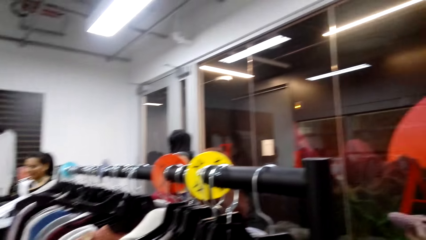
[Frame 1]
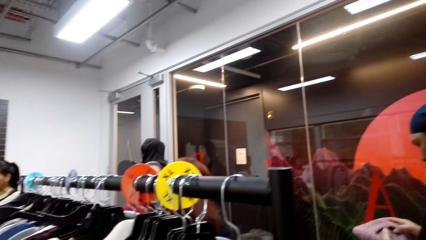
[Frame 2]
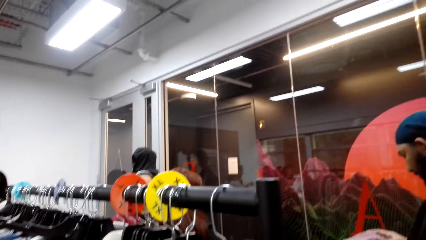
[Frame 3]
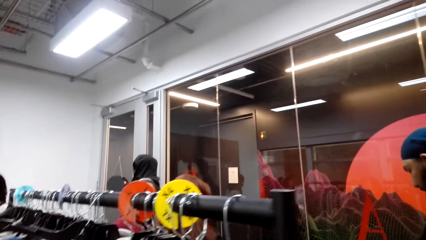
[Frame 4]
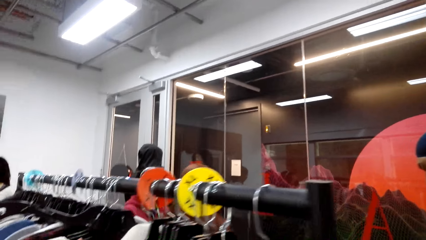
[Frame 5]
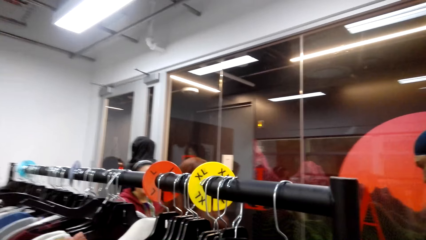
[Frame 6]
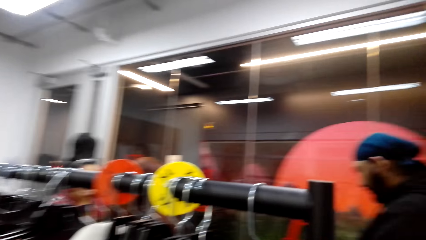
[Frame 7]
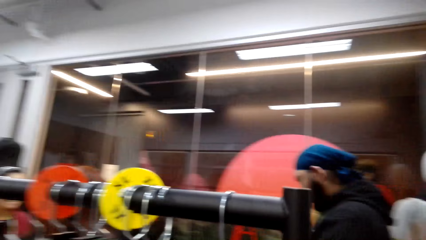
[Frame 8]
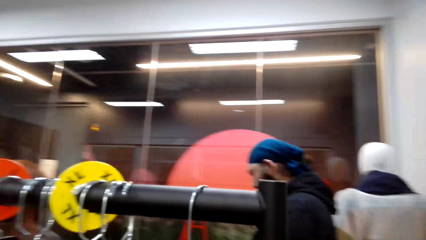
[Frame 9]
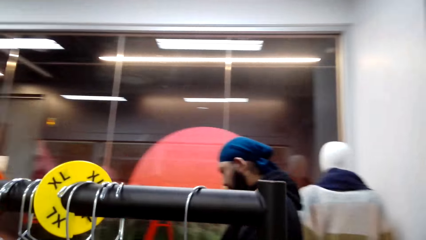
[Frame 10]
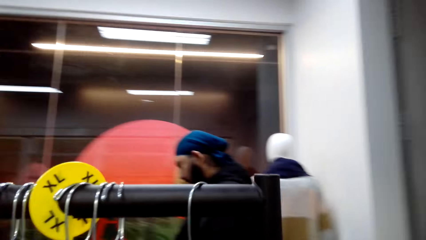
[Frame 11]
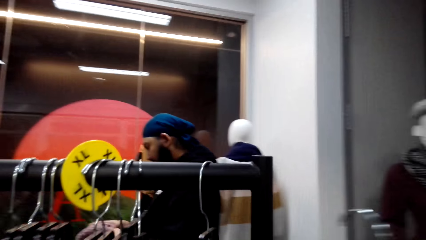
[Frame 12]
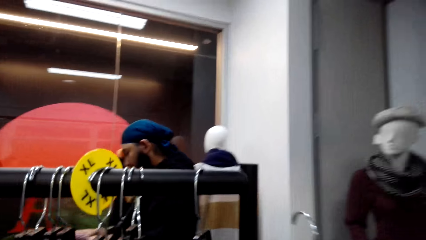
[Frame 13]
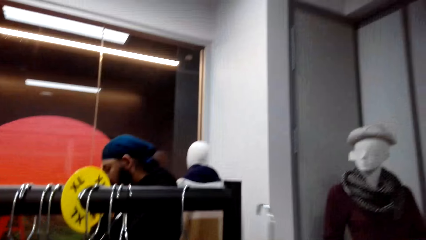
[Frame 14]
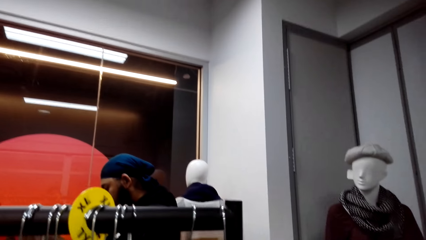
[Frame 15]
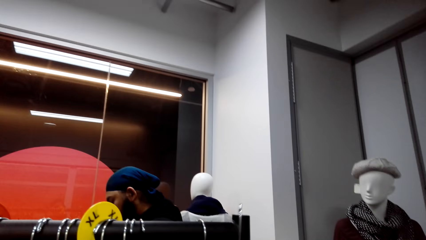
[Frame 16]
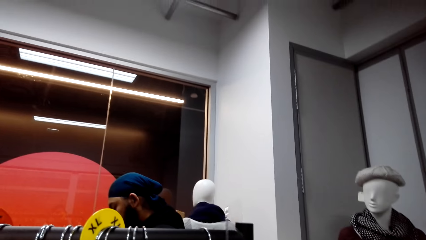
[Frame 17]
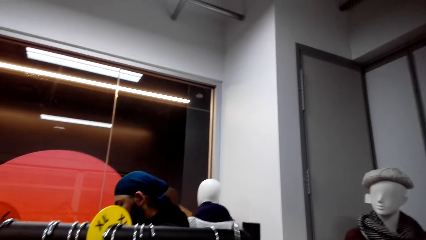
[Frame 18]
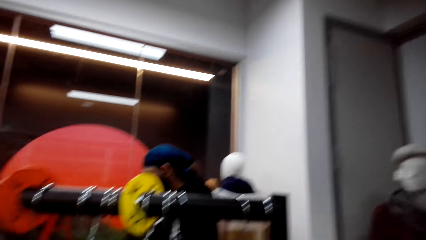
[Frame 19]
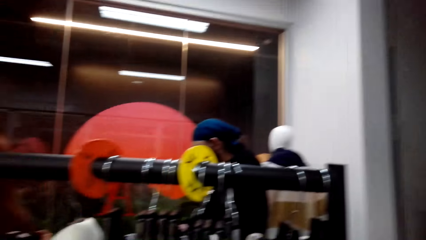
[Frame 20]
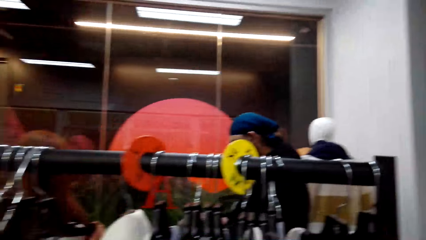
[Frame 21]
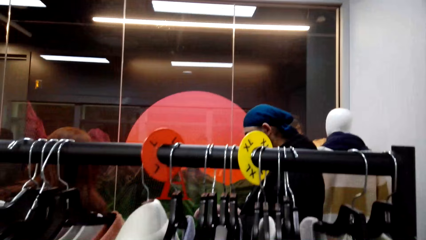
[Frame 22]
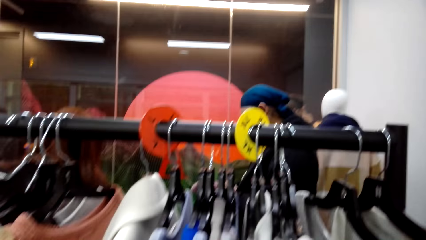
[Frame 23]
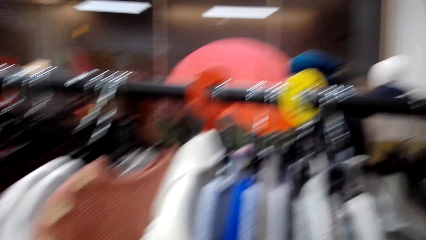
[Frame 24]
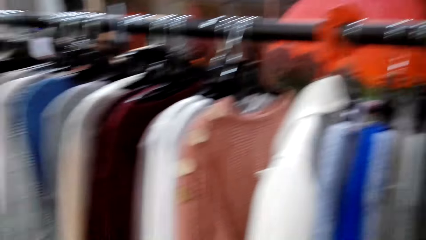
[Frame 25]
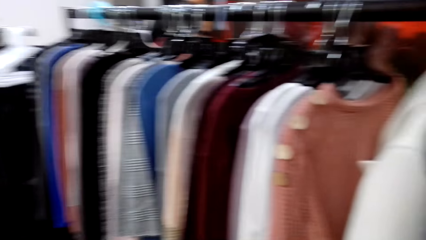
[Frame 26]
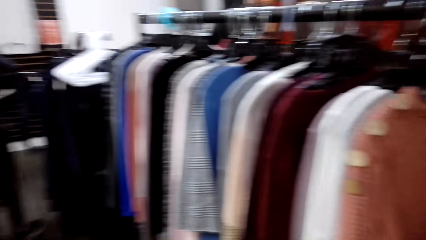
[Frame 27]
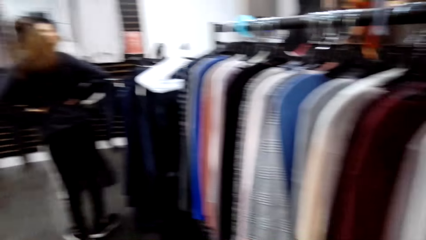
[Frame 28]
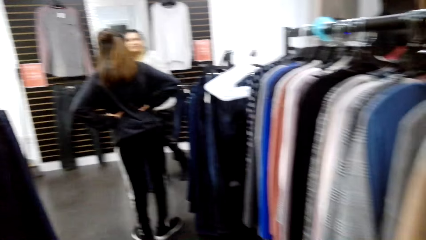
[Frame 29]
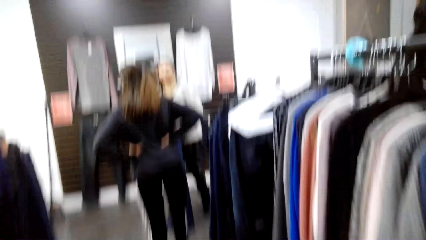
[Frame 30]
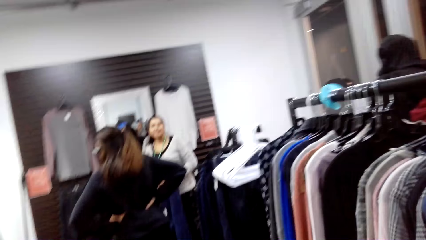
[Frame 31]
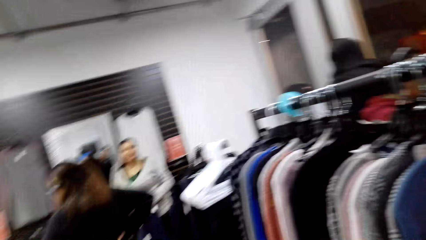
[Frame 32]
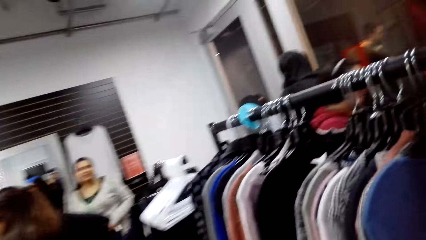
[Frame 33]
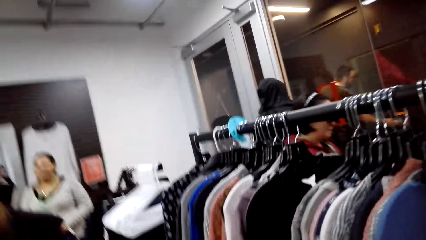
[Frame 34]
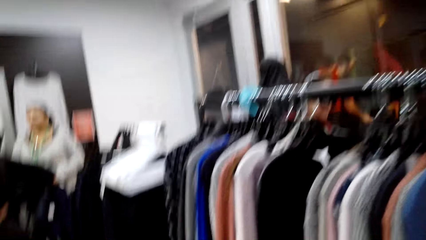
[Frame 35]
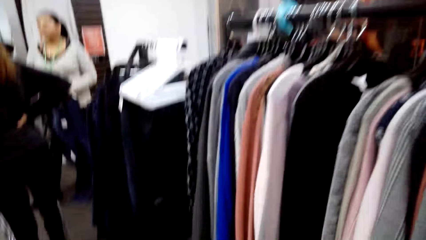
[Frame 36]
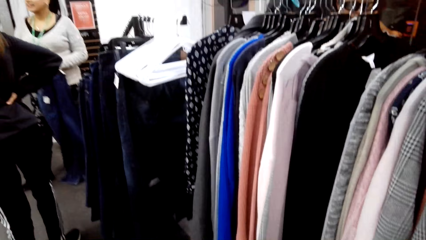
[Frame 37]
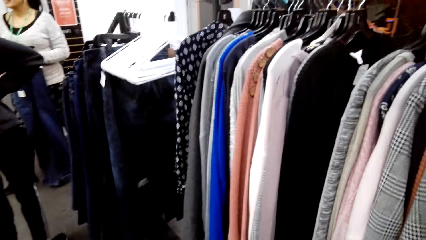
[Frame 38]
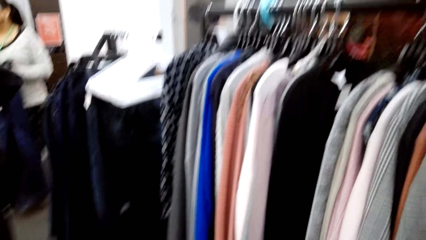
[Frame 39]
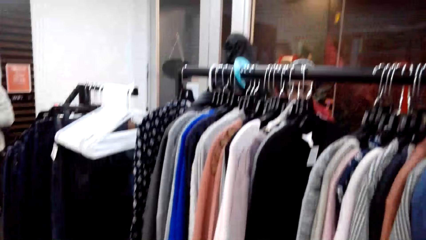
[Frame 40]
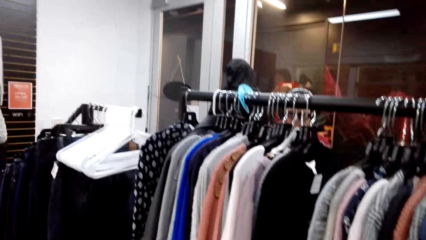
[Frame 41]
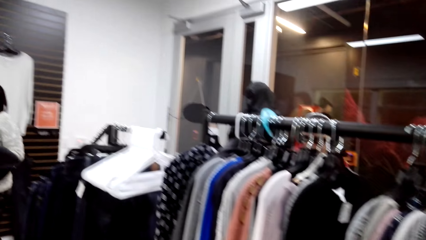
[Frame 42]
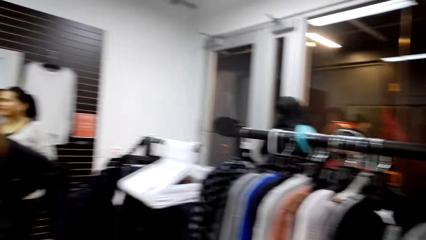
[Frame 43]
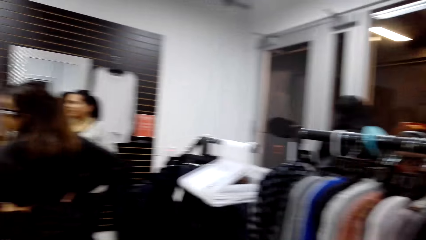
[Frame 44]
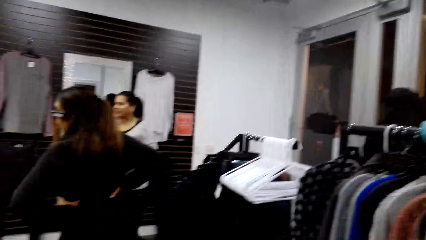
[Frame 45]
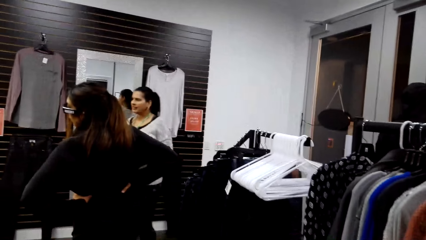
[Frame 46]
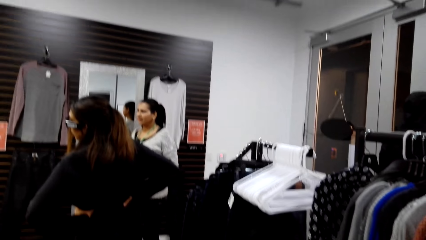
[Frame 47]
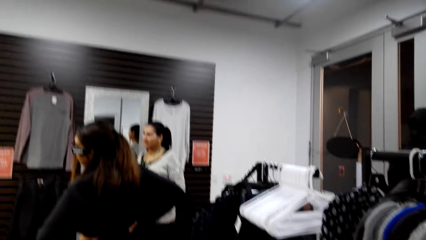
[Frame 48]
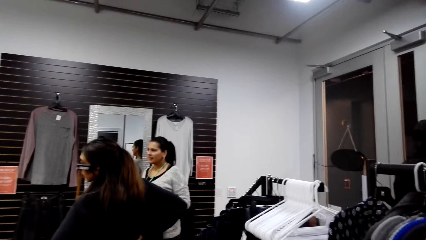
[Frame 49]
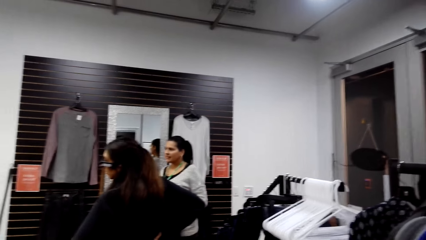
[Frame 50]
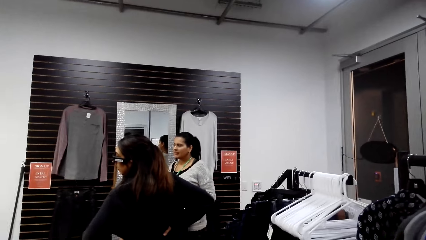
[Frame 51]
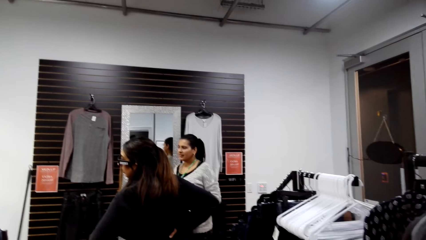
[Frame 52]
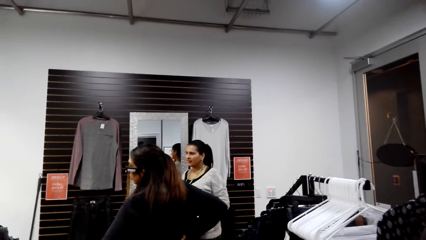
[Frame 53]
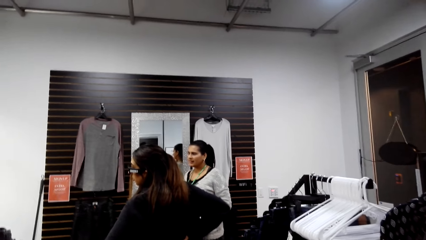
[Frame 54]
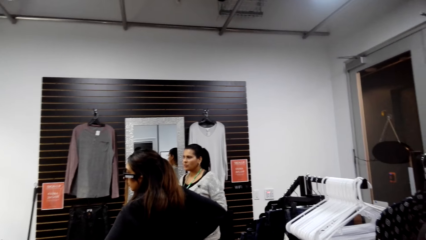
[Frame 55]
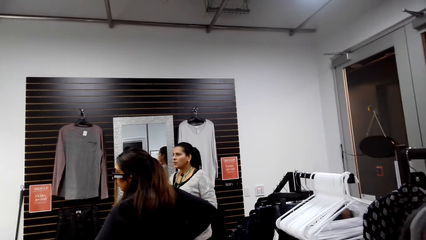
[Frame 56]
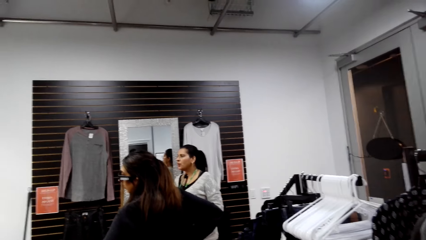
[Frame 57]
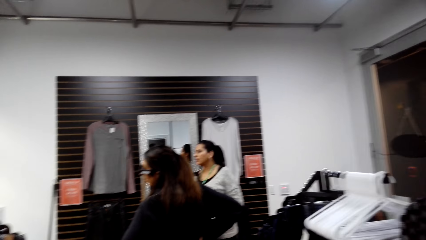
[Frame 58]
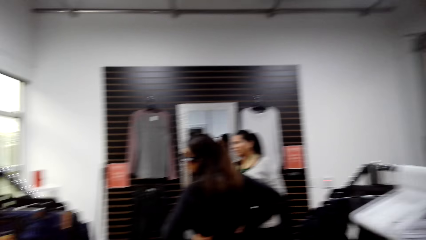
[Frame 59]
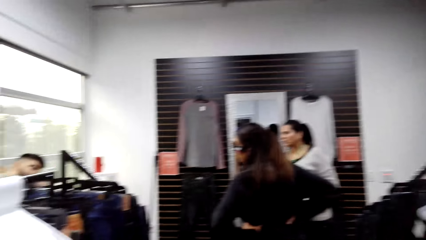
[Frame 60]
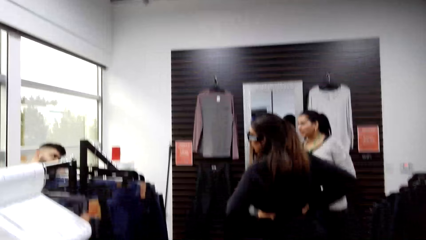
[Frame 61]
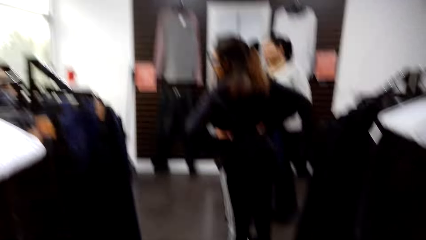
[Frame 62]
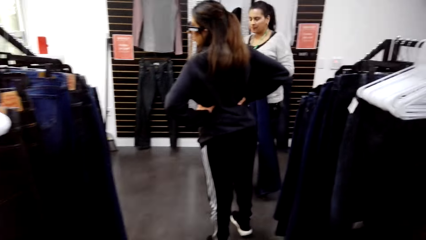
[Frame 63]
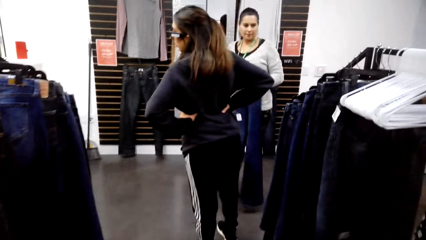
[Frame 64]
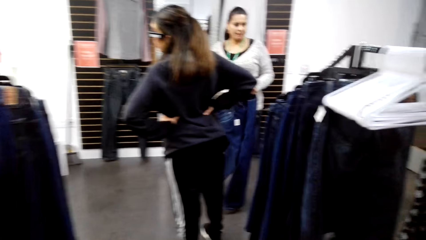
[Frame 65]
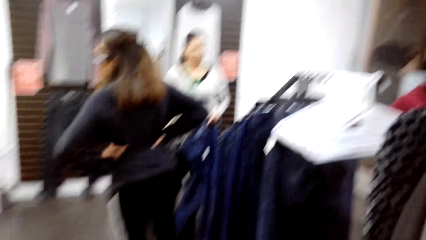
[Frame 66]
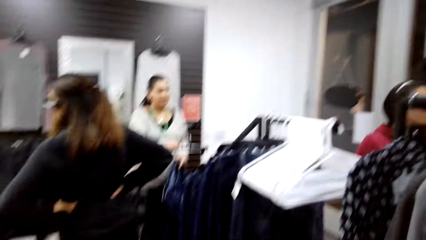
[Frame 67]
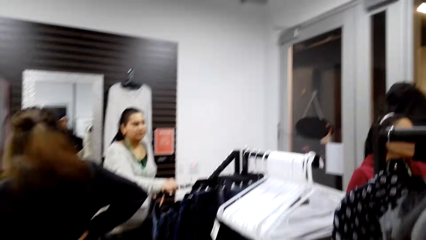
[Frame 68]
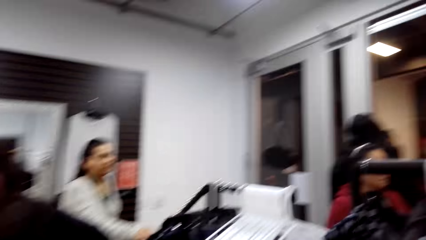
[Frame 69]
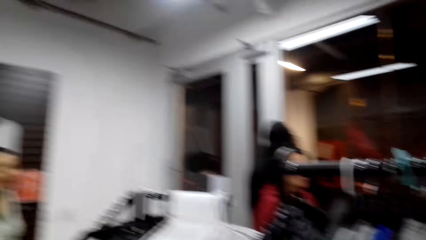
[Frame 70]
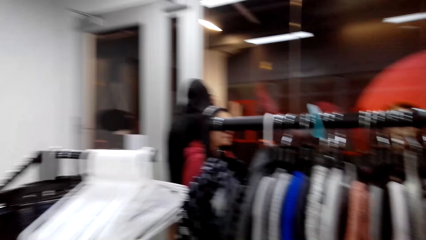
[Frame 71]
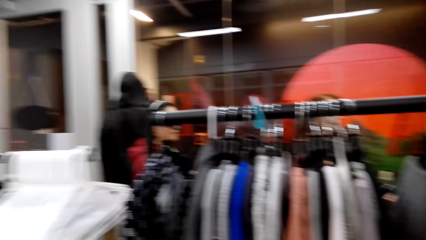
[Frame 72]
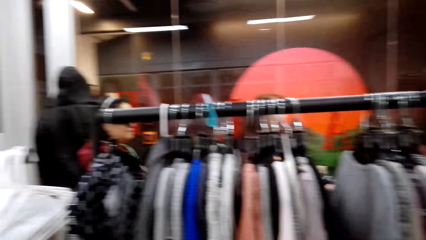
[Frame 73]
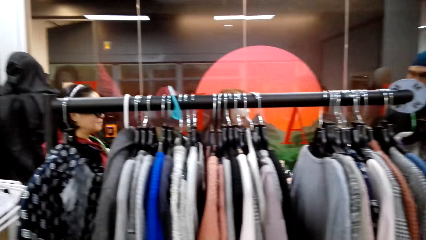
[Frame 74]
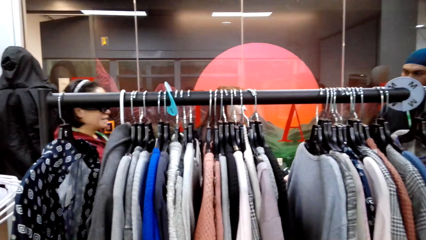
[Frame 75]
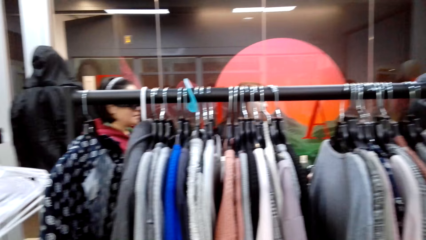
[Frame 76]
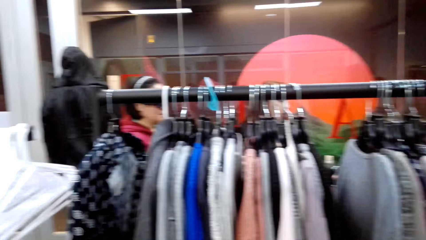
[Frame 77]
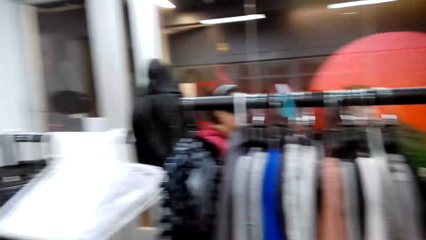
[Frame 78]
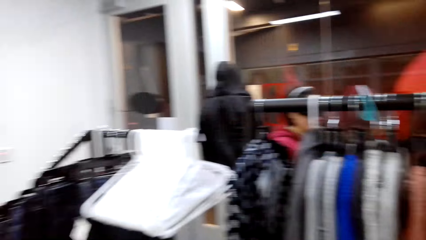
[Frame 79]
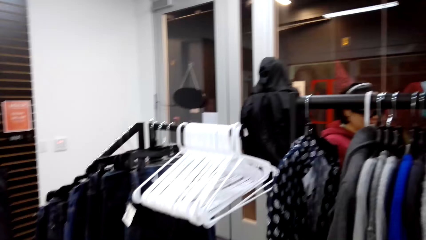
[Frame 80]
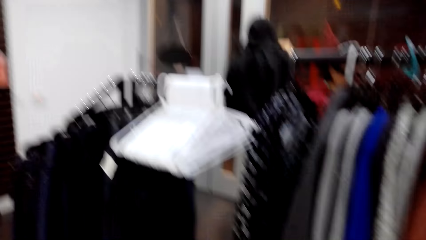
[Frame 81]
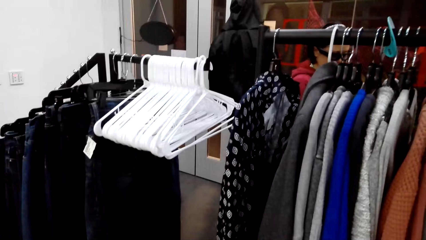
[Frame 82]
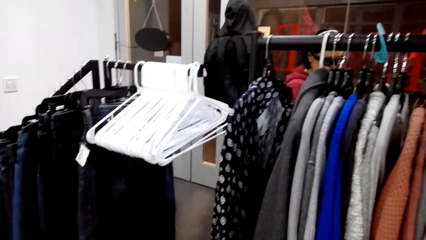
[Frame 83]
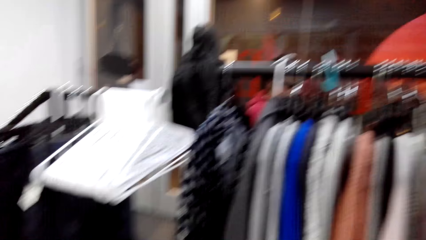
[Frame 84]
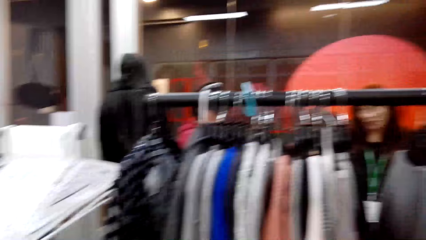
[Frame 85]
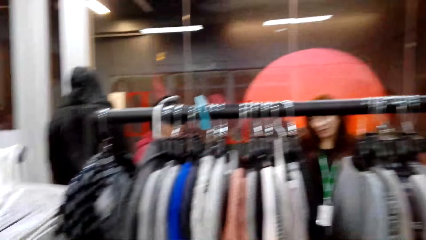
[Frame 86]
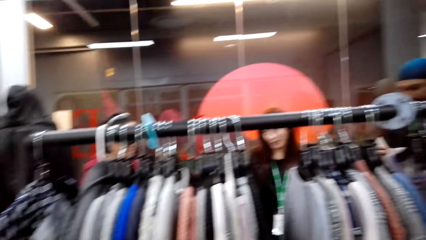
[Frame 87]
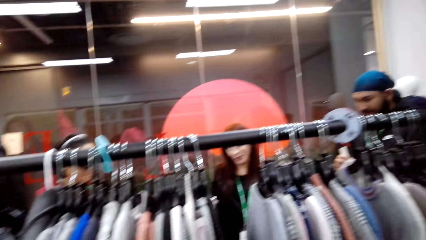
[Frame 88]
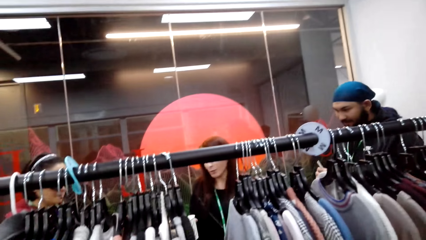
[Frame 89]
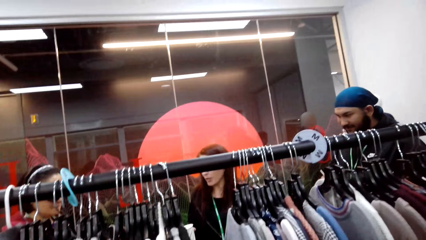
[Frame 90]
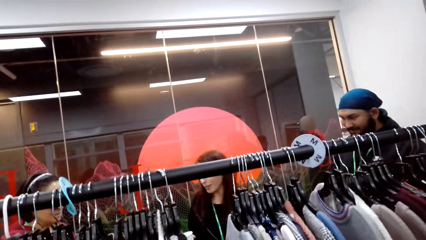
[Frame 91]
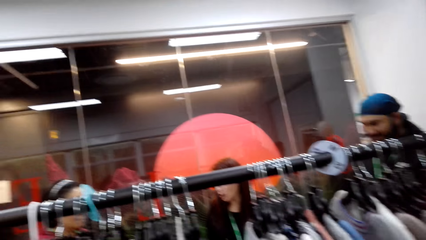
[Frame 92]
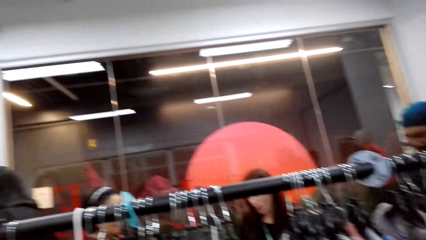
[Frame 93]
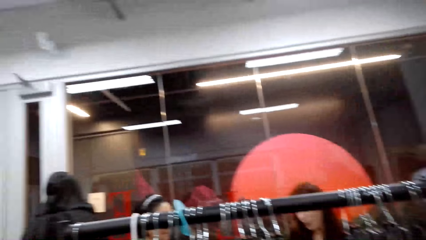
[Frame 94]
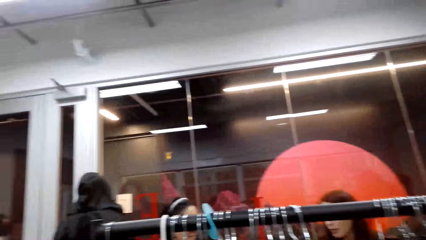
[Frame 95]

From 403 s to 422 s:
The camera wearer places the hanger on the rack. They hang the sweater on the rail. They look around. They look around the store.
